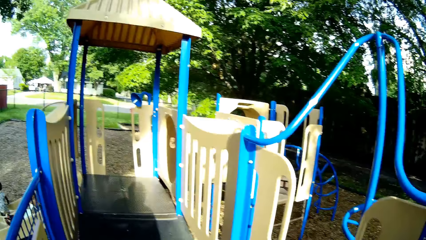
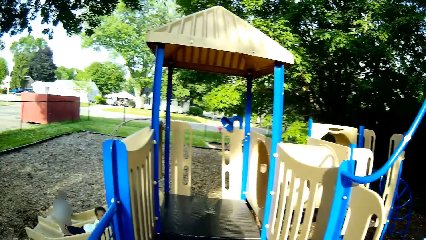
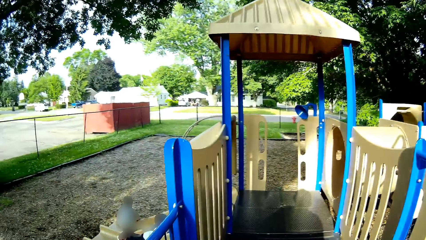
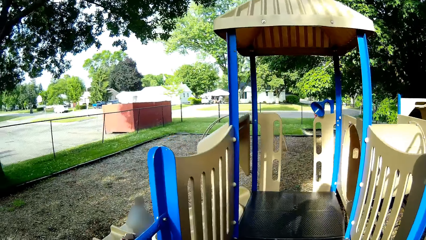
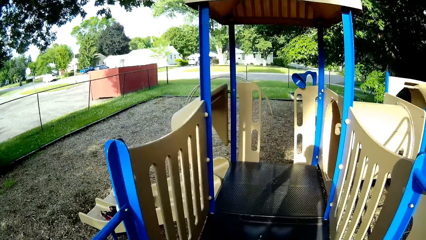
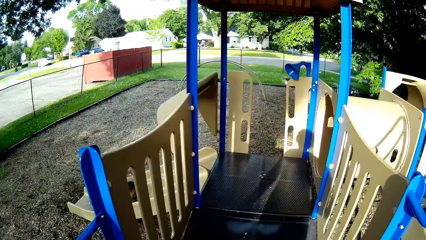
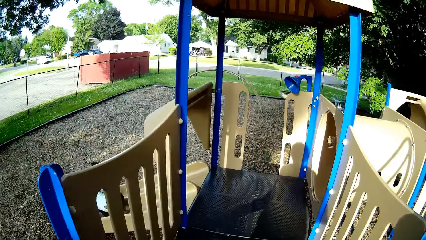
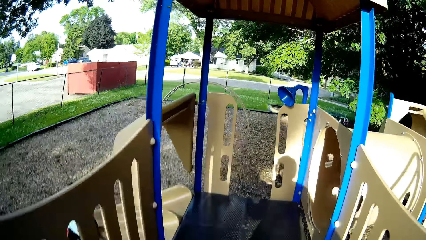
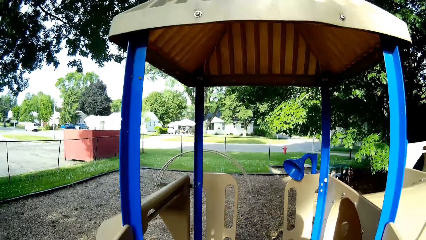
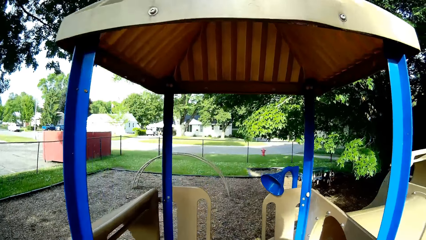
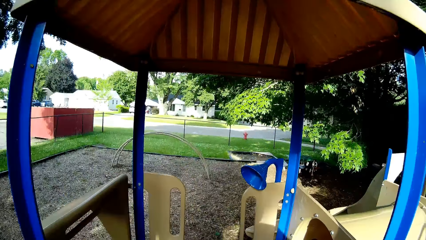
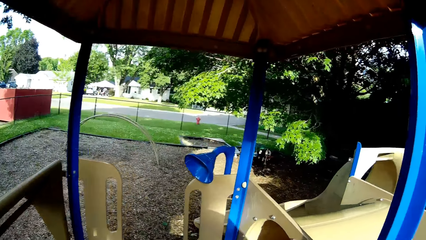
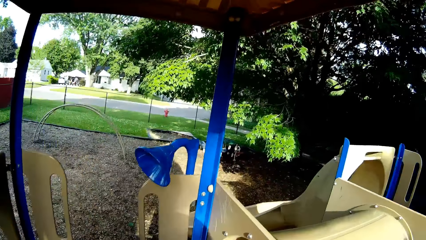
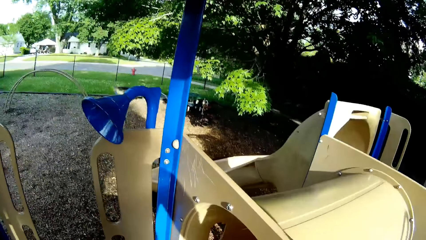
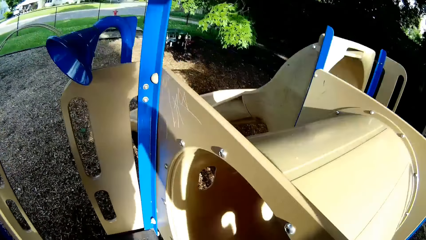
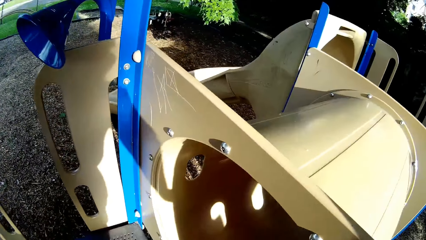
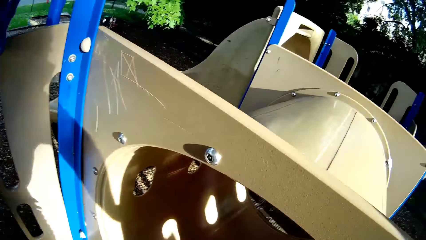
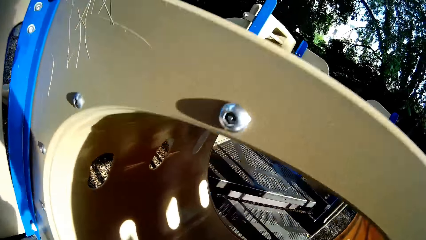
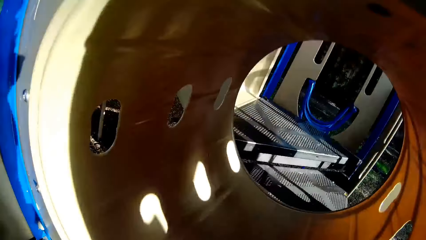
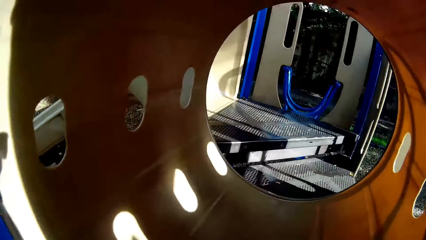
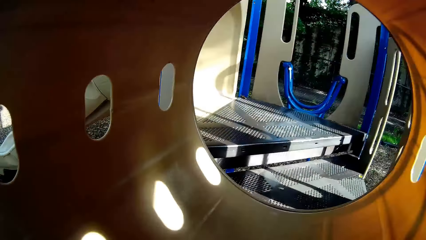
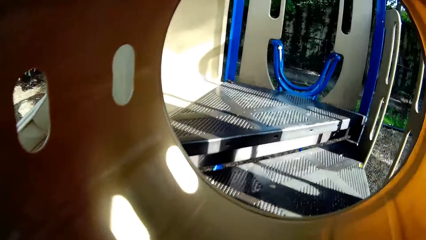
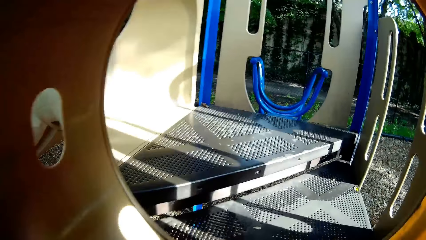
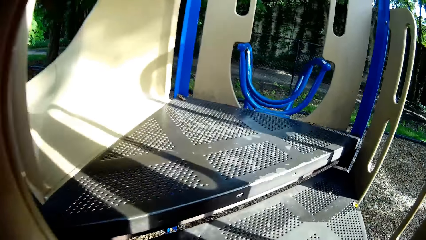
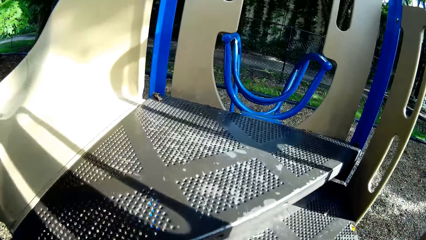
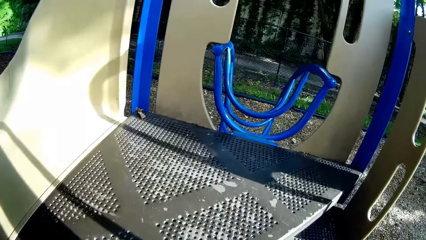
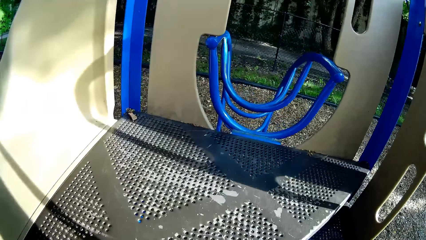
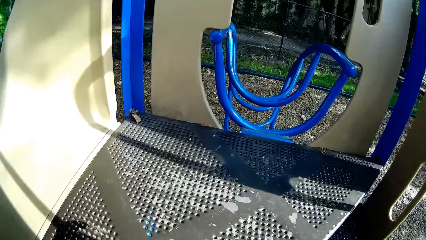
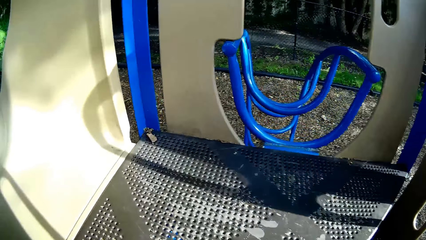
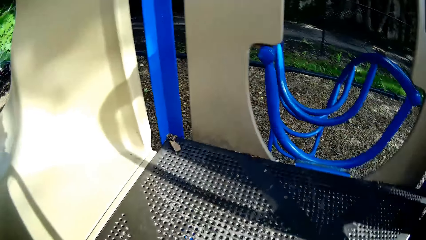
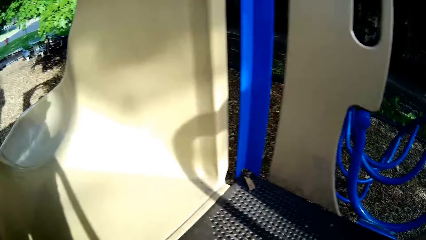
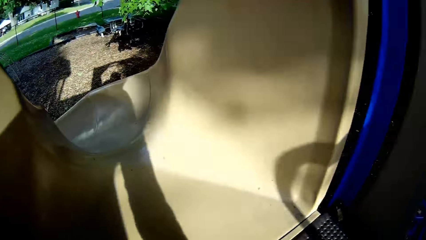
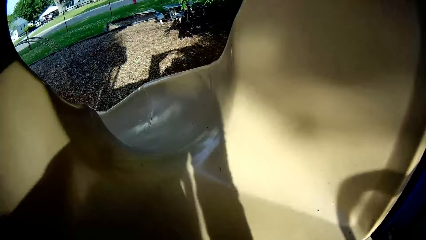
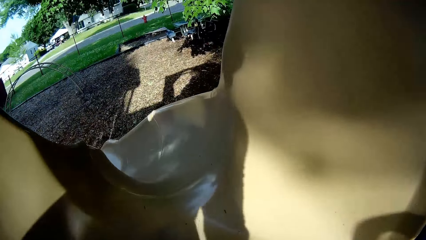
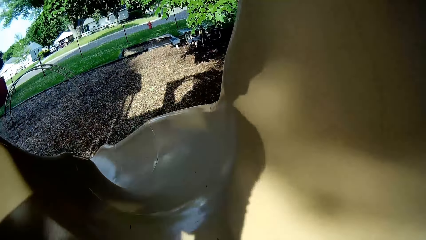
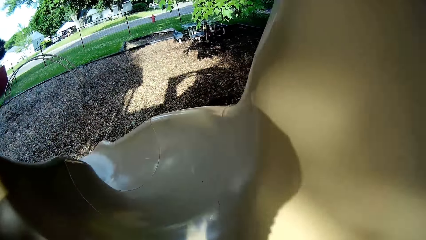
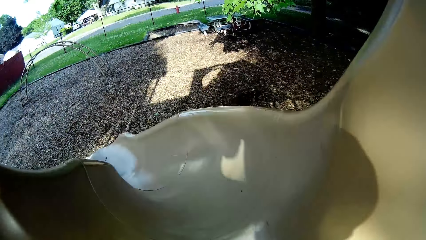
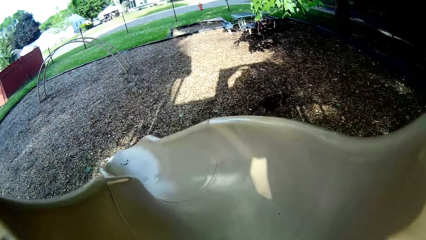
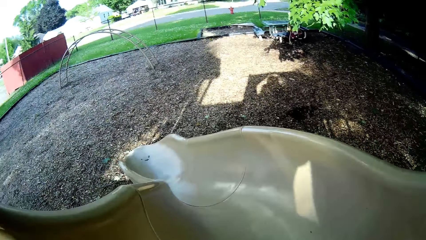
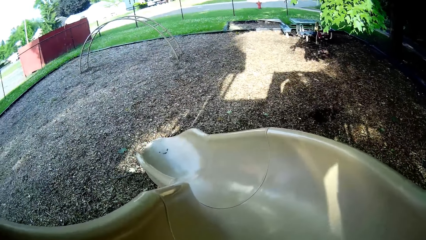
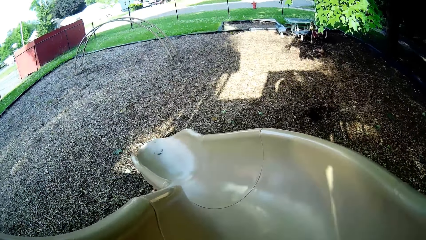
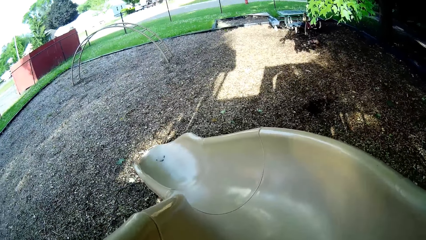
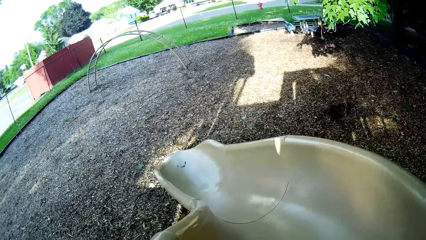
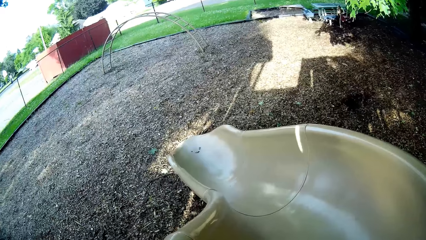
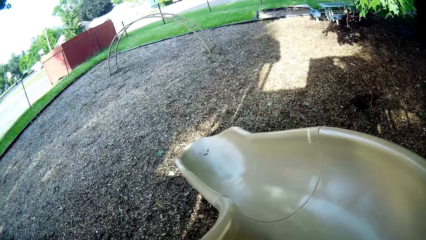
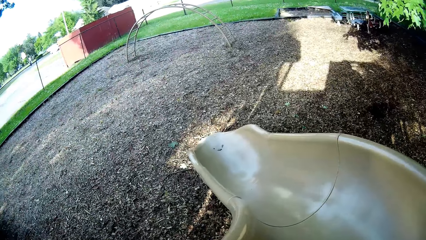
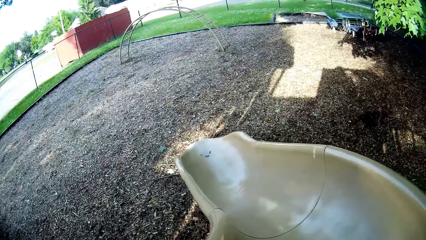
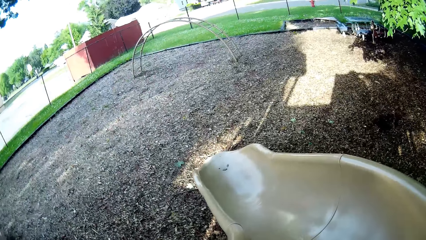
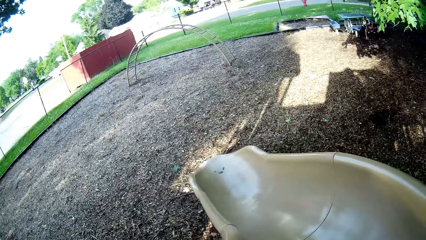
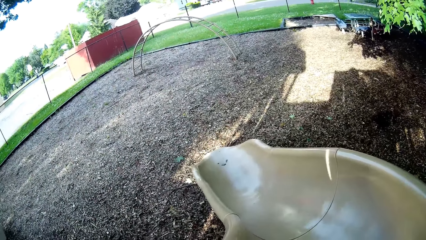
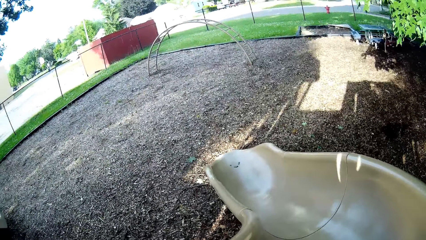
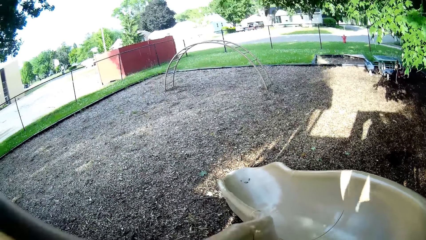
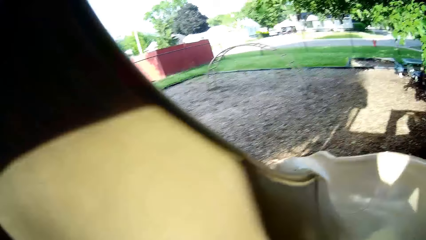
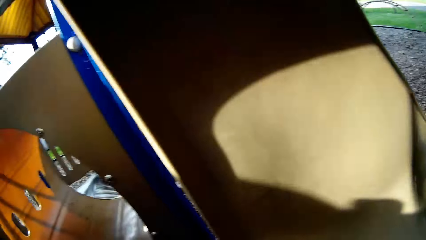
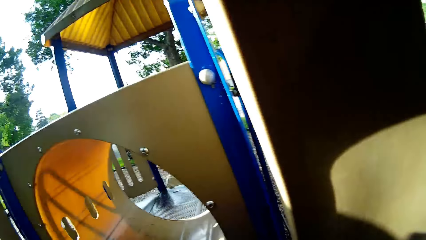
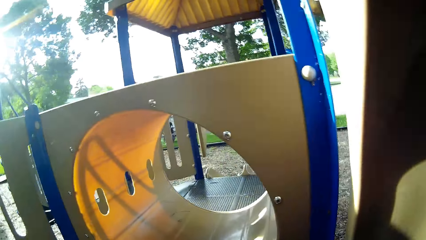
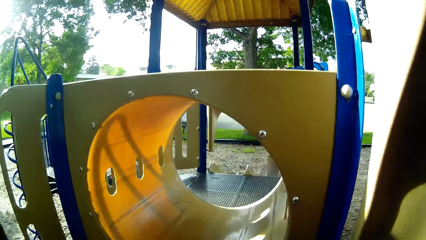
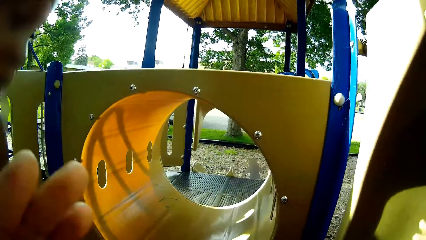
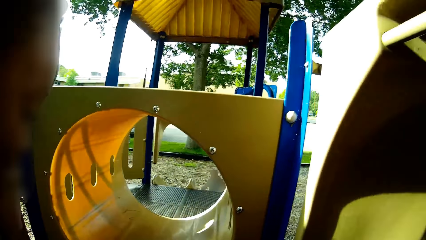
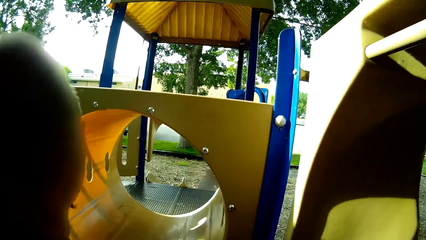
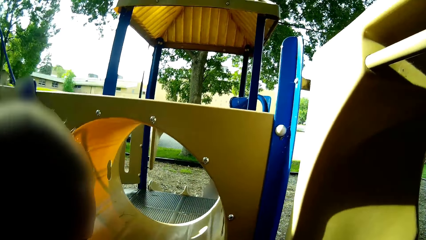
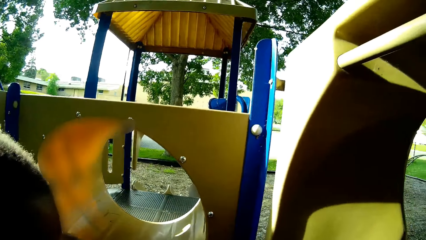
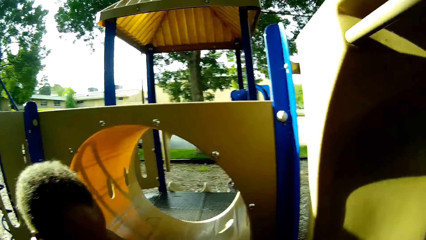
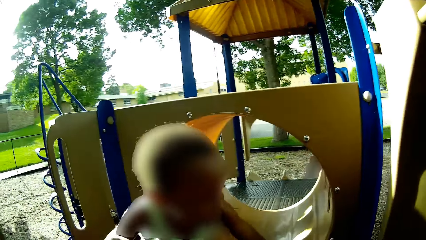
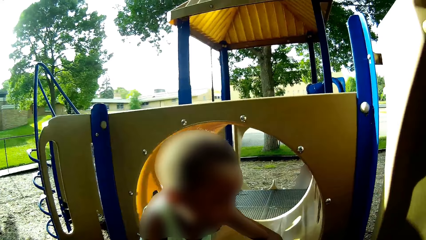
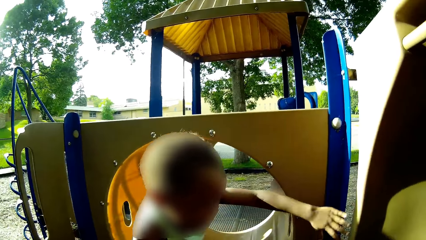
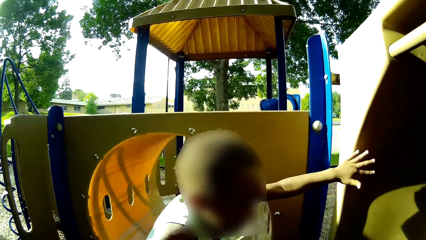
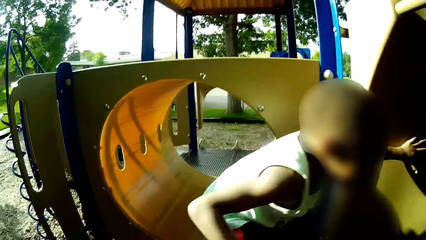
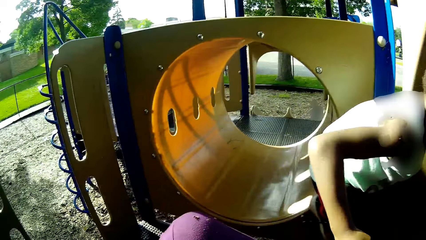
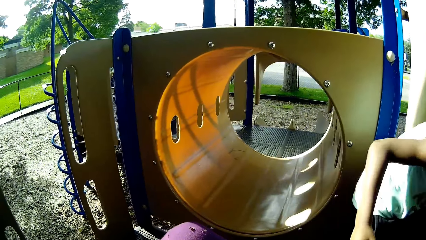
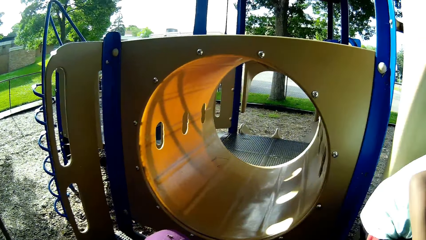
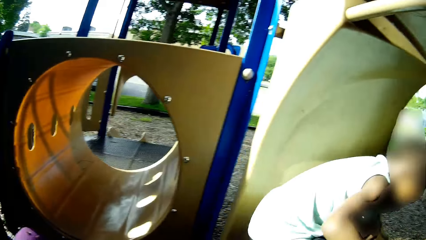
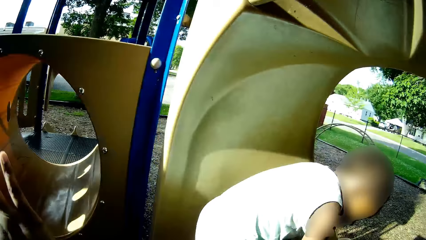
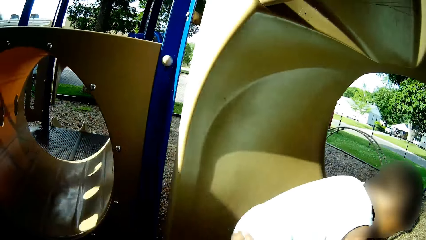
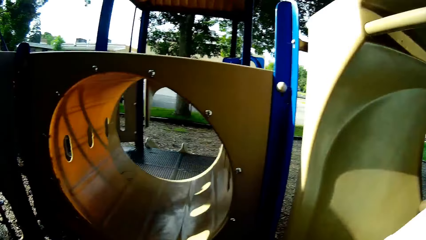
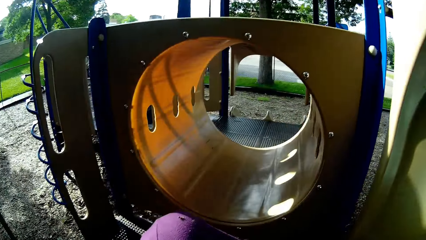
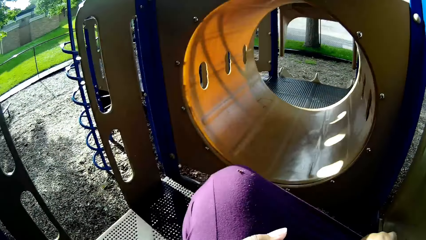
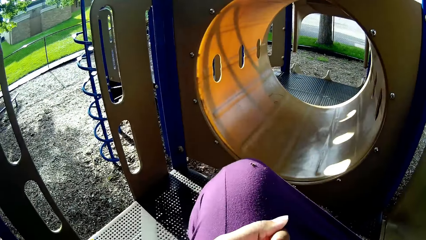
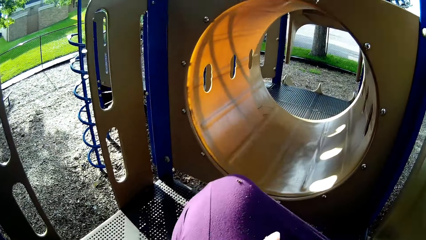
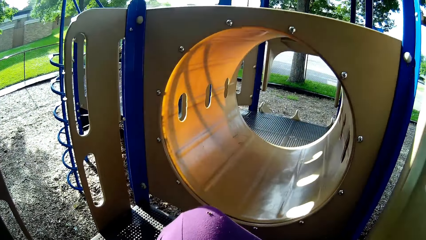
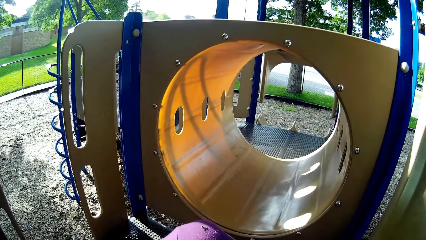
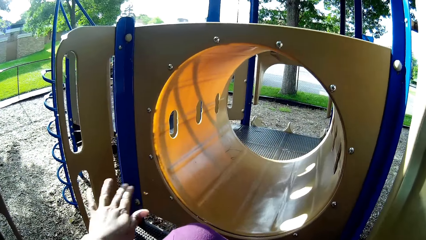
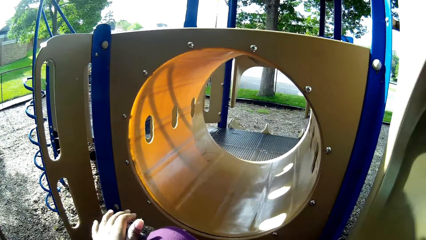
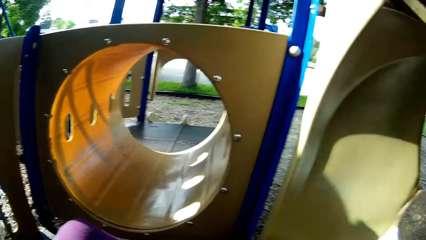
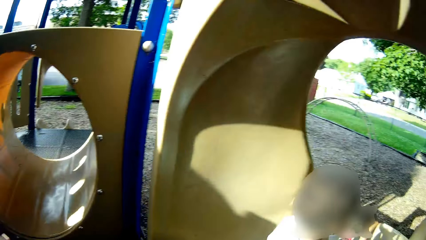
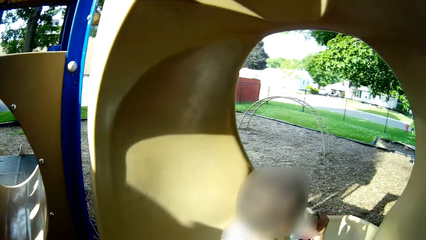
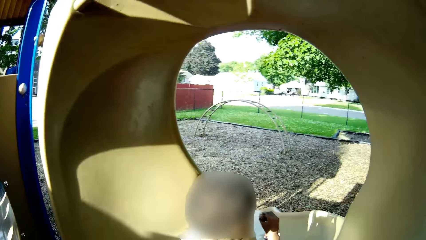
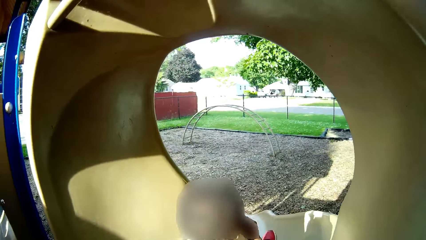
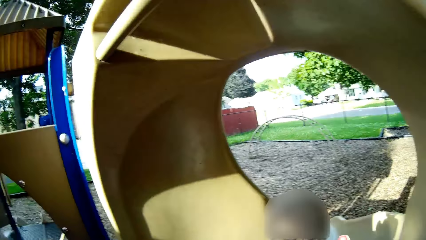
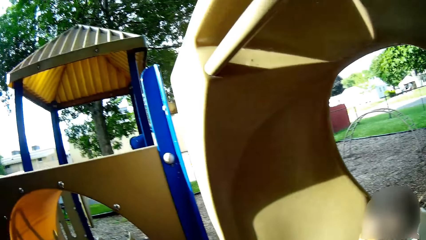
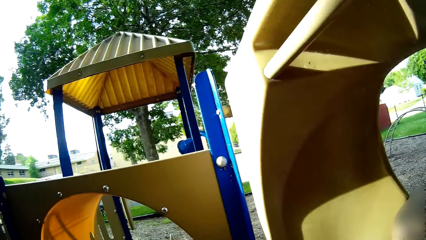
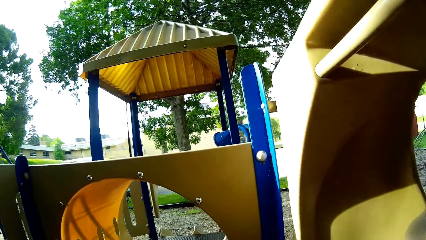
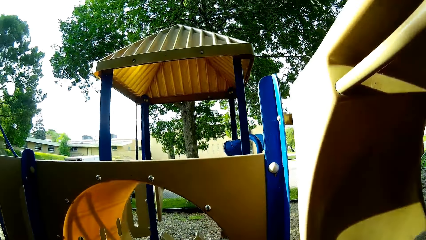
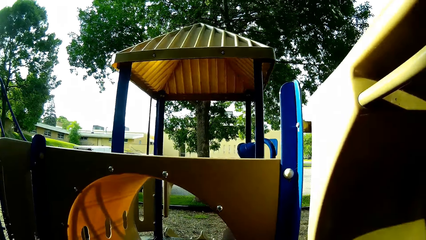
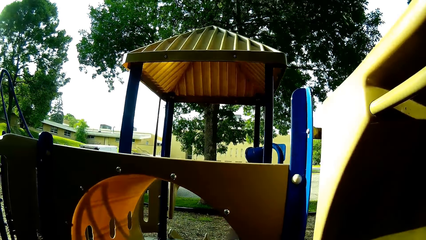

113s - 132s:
The camera wearer crawls through a hole on the slide. The boy interacts with the camera wearer. The camera wearer converses with the boy.
